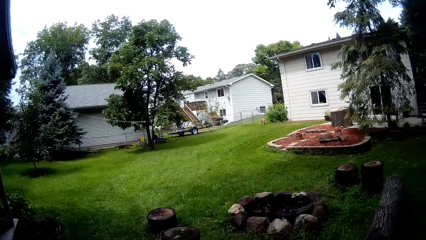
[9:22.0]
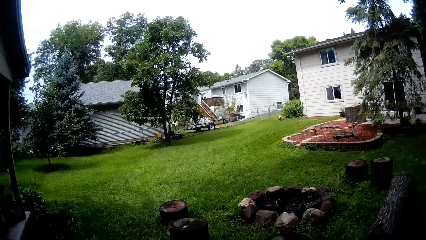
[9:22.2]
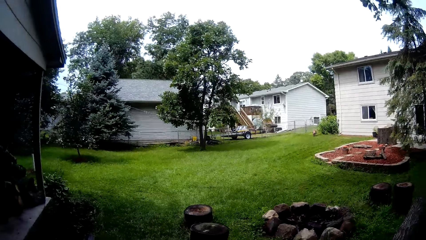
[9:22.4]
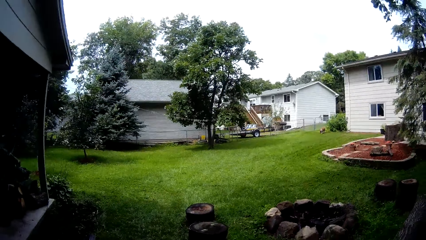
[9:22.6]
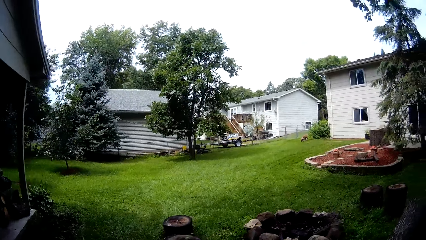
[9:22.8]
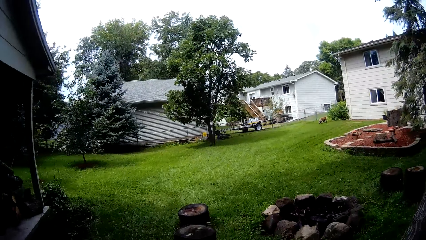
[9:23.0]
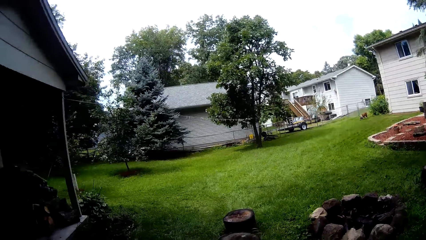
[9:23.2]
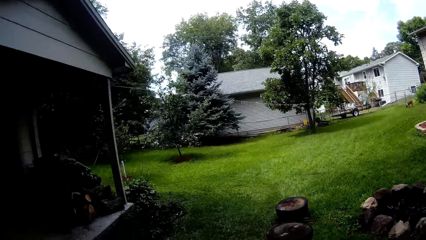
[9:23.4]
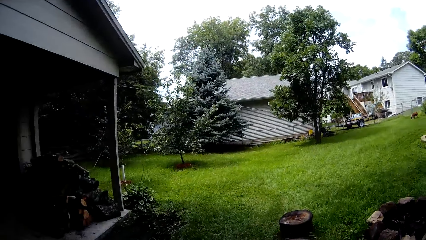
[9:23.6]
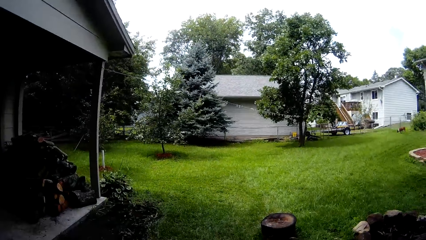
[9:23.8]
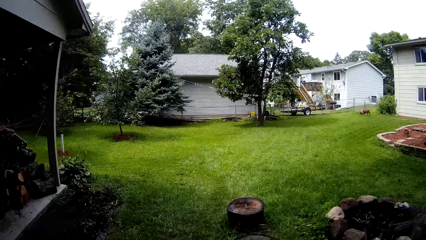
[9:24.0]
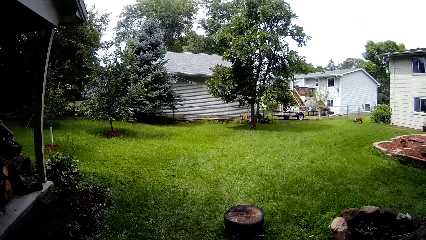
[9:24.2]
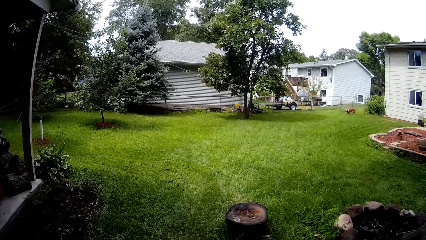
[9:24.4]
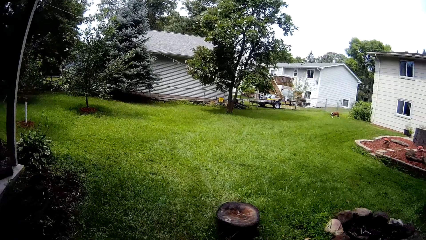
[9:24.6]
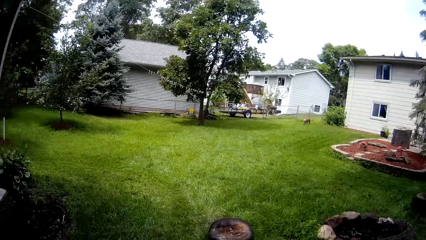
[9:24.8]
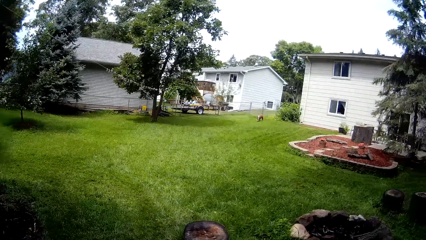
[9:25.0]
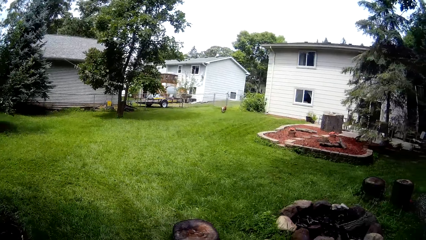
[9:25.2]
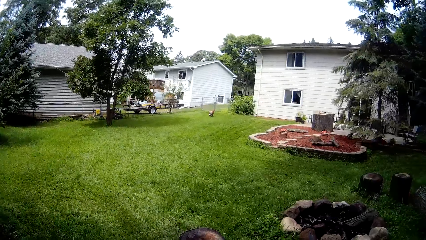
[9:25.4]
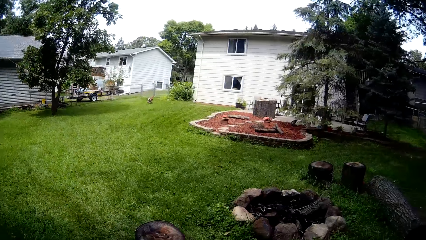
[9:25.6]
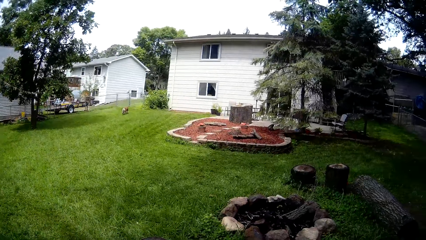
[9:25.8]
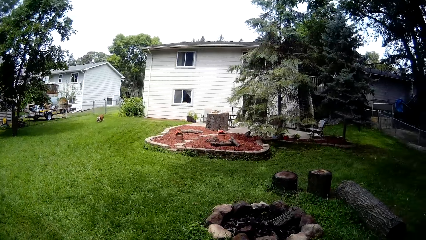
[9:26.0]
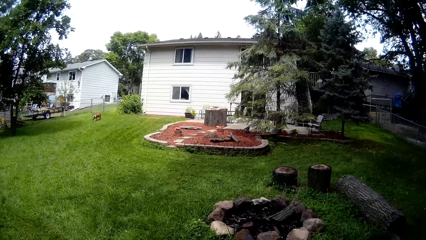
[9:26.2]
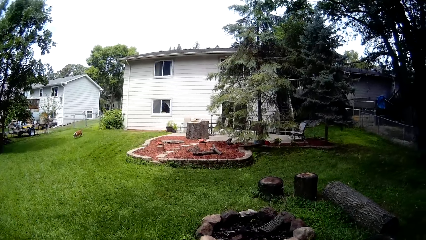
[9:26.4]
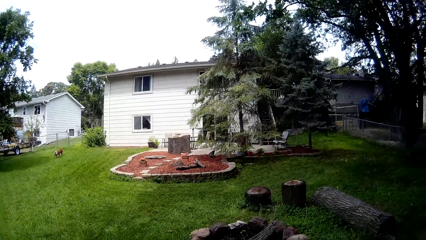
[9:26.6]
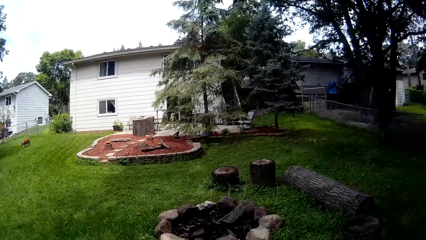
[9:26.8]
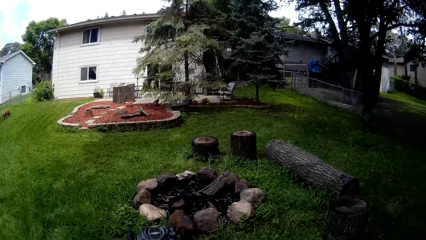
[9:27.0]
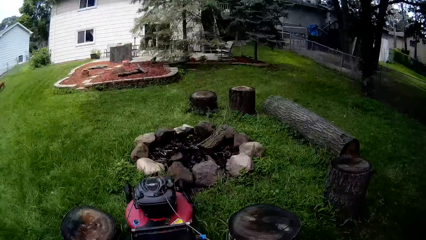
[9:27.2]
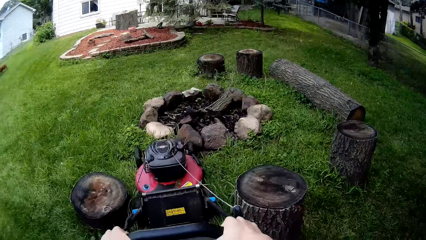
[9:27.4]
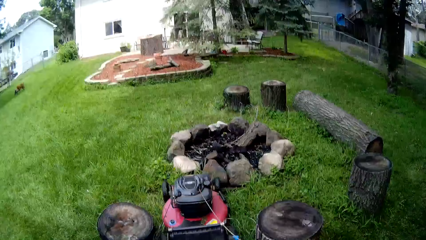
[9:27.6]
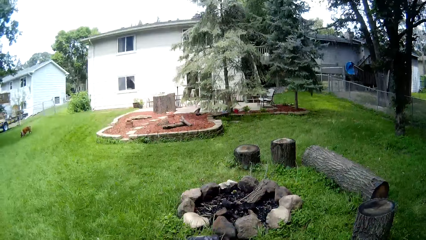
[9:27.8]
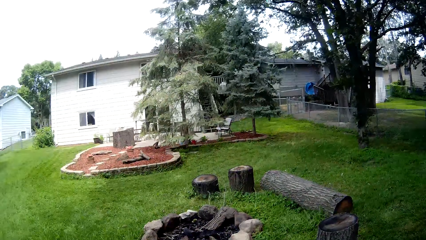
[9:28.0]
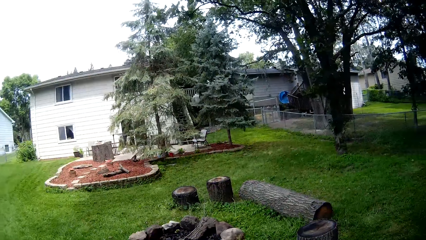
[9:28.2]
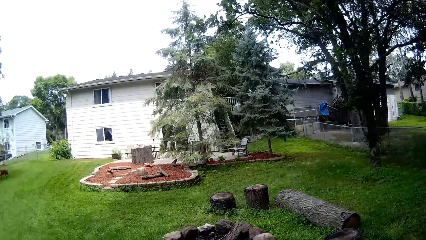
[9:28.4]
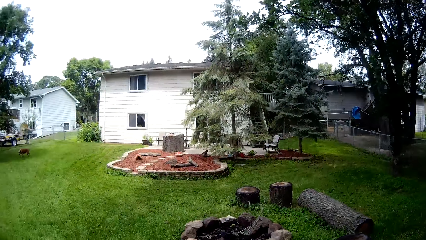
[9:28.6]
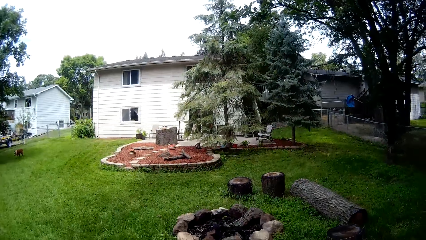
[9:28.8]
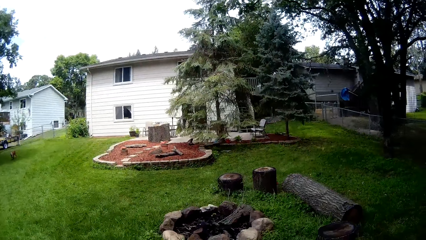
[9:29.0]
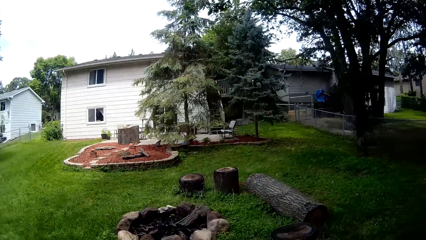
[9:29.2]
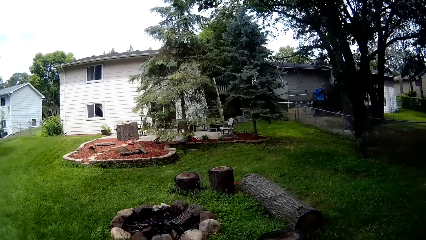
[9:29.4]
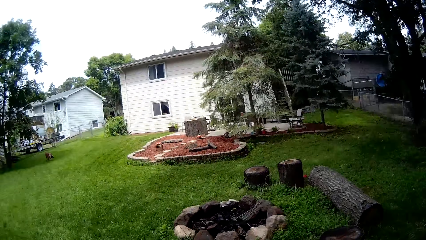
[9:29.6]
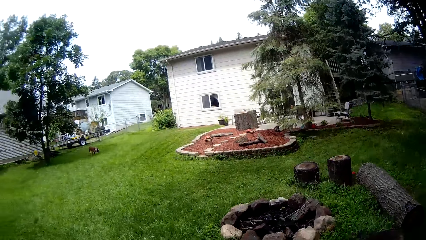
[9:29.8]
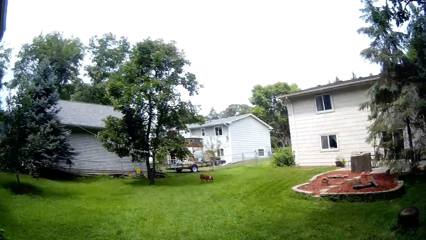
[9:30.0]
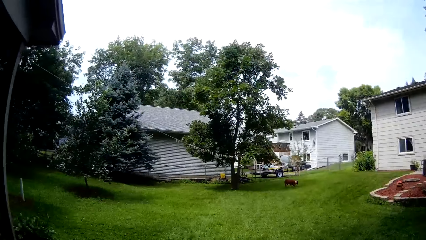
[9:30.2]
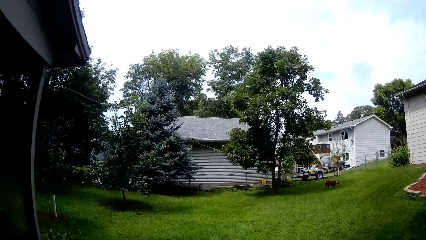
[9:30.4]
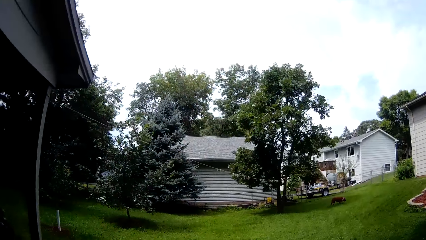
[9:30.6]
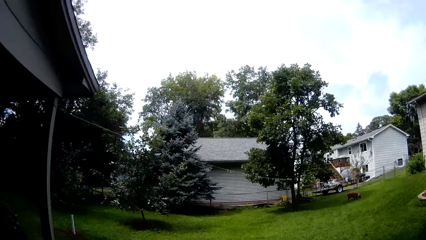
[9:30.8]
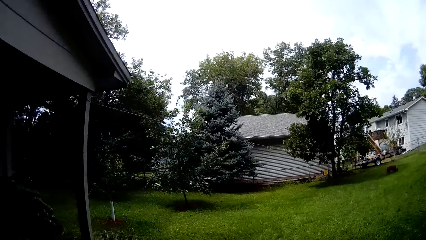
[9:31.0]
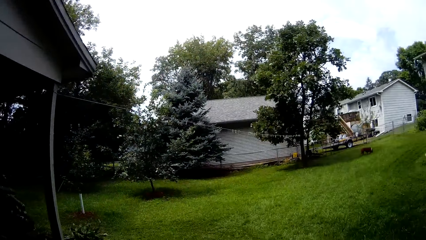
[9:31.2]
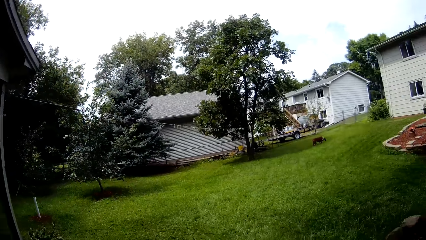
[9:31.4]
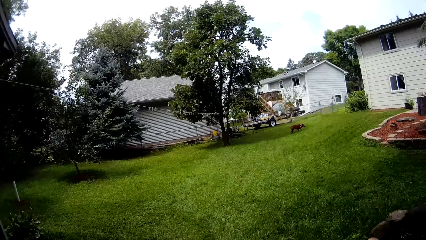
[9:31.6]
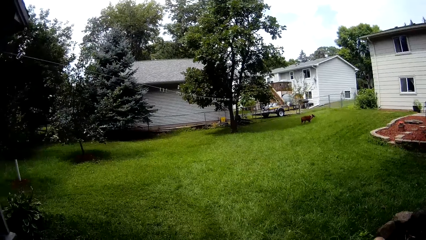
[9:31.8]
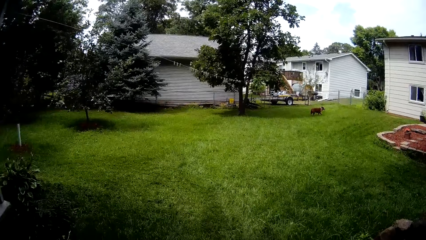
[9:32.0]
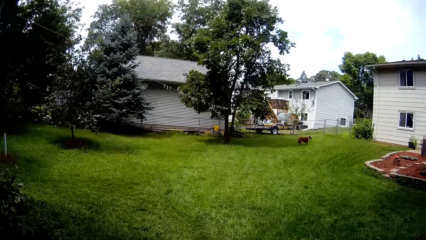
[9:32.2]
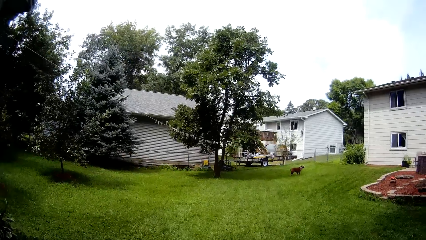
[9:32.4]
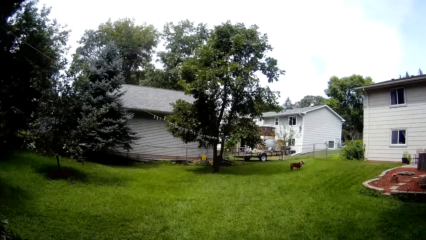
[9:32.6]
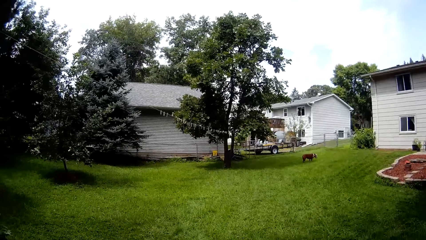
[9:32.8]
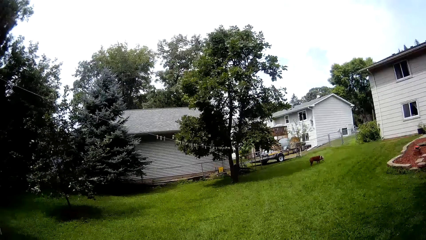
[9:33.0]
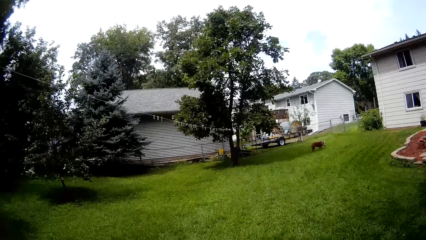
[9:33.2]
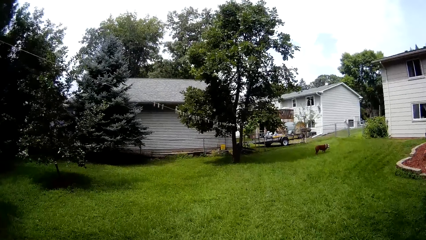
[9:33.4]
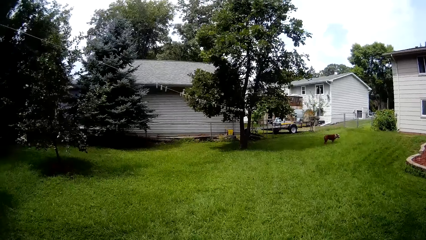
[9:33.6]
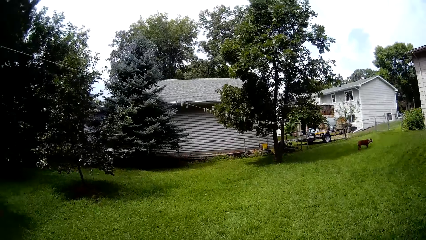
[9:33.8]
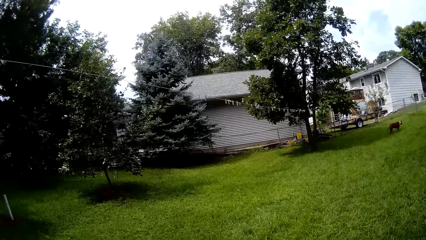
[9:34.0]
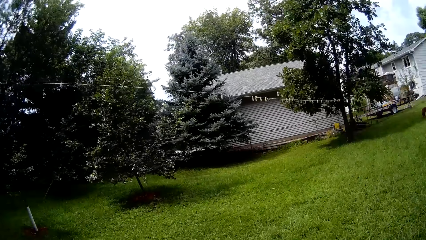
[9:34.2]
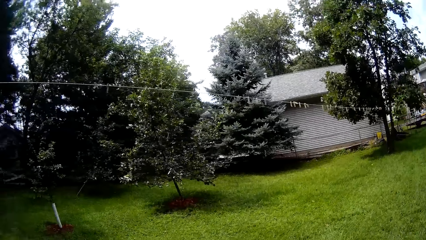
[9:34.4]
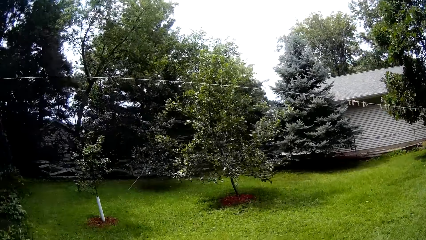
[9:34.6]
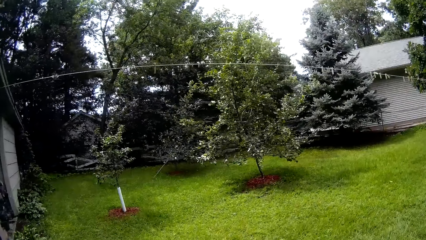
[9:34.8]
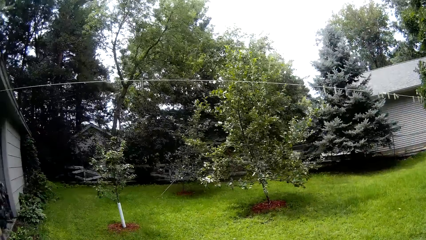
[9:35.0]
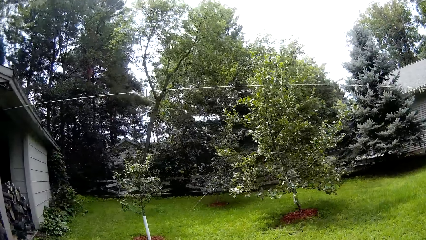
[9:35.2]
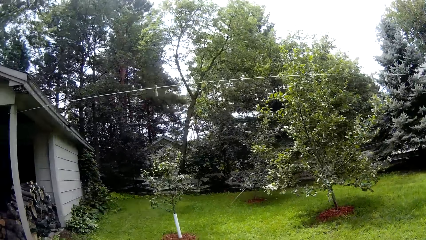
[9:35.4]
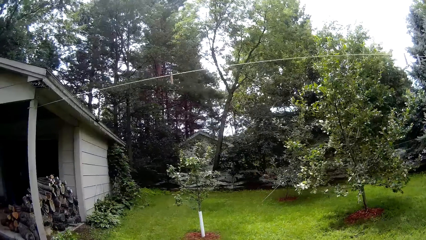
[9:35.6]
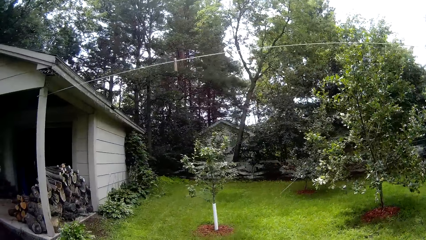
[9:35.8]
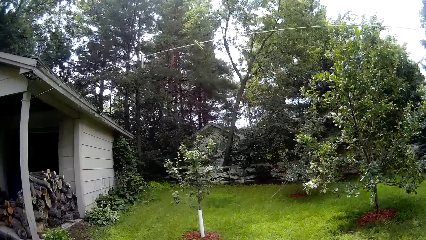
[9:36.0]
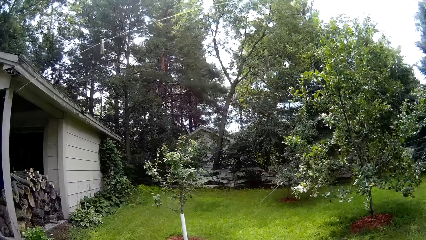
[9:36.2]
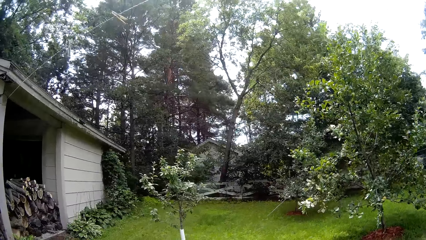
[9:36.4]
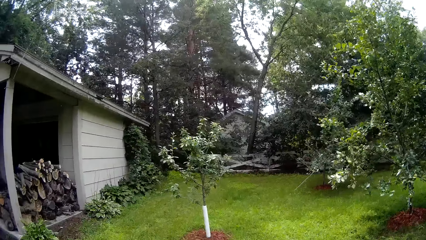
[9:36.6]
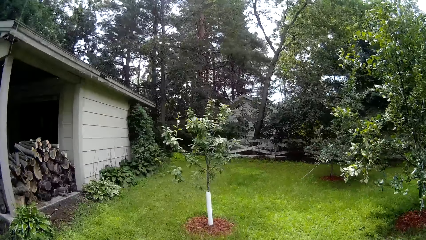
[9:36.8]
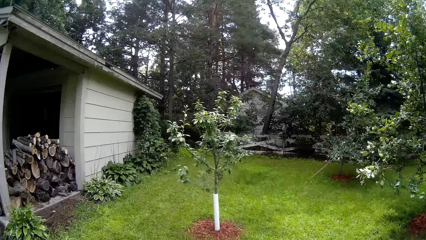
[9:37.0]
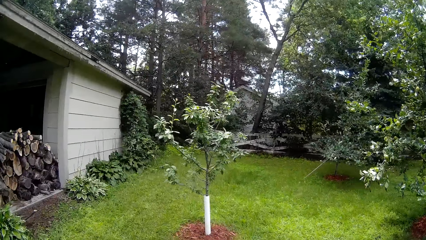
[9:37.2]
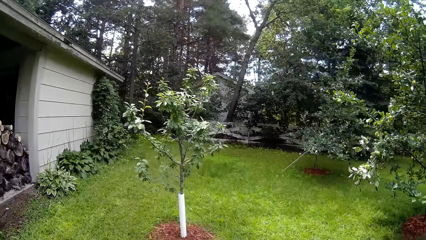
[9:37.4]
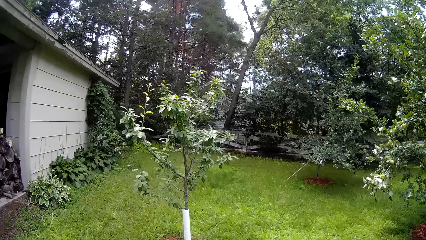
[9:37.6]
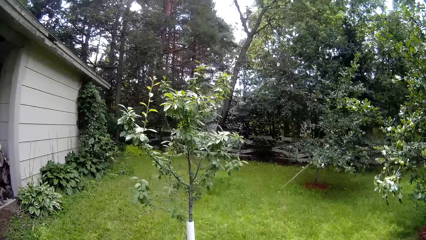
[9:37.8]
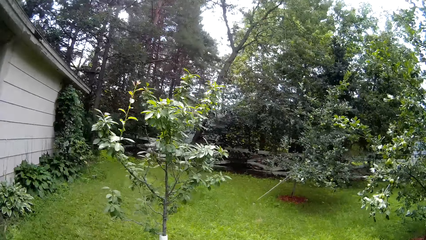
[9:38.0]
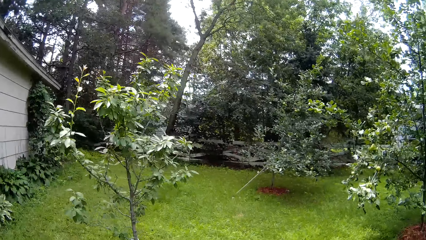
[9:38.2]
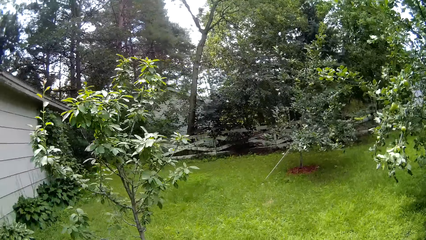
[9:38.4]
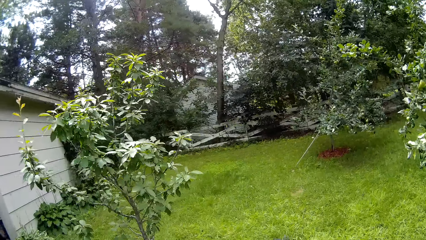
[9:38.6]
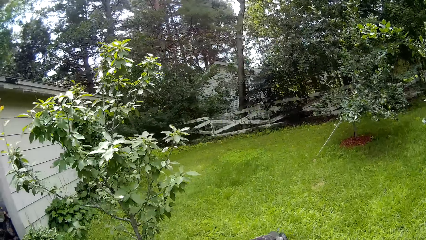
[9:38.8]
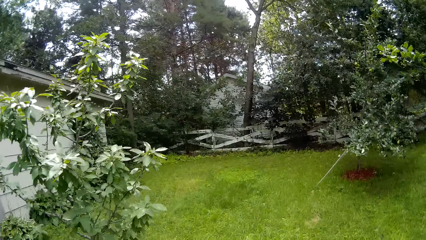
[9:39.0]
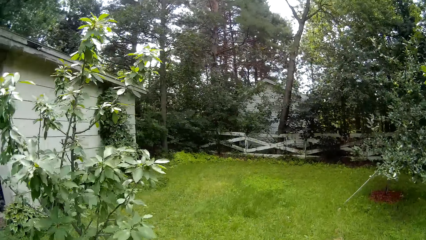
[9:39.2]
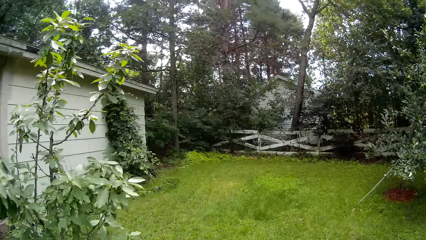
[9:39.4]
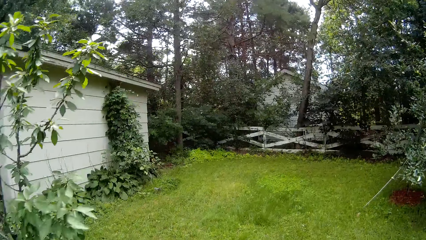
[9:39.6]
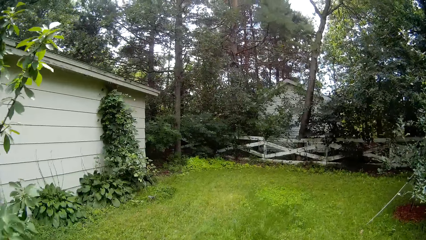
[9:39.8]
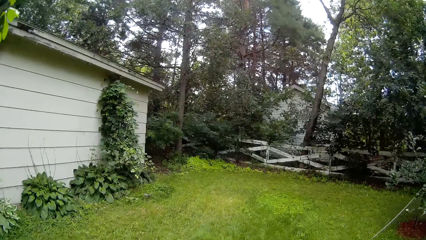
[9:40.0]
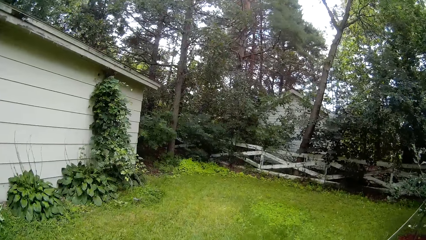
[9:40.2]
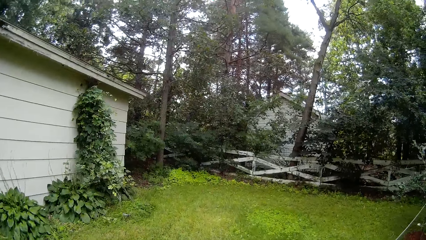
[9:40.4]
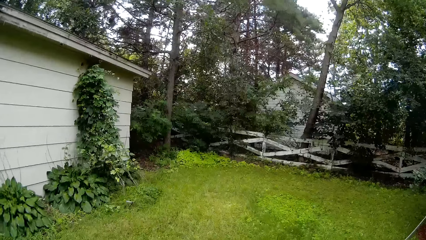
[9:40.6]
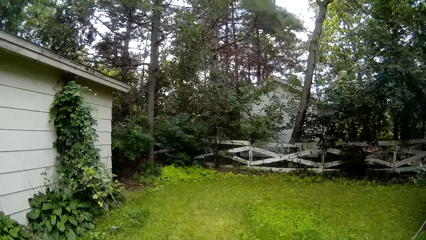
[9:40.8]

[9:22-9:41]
The camera wearer mows the lawn with a lawnmower.
